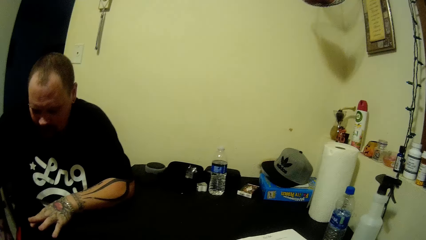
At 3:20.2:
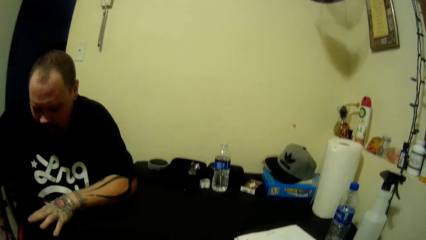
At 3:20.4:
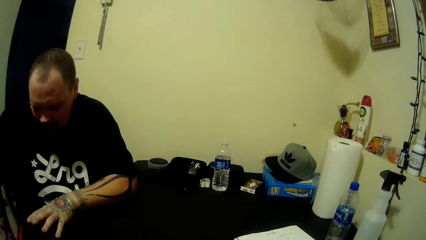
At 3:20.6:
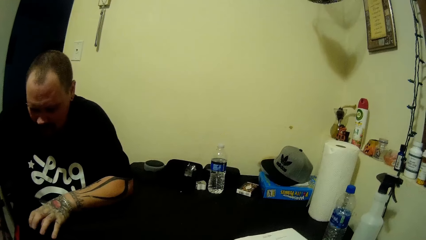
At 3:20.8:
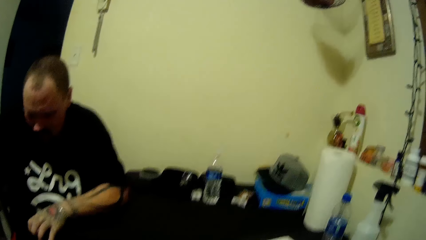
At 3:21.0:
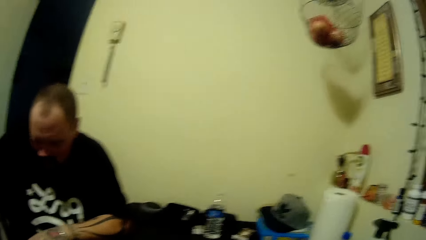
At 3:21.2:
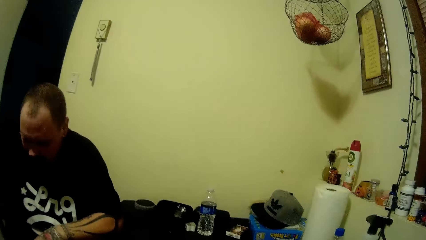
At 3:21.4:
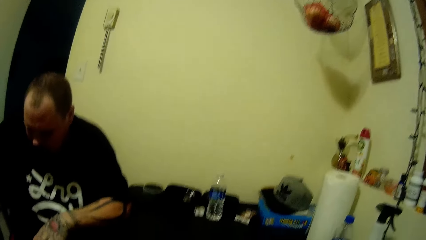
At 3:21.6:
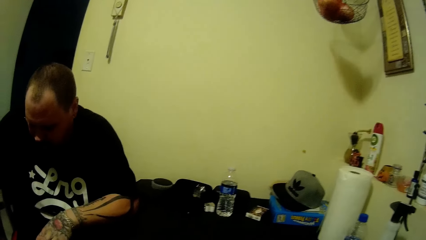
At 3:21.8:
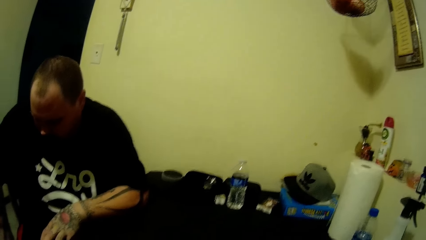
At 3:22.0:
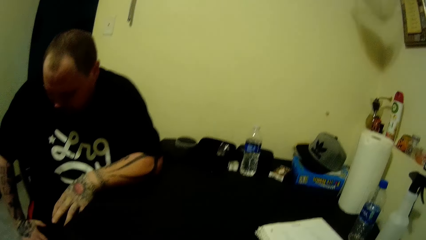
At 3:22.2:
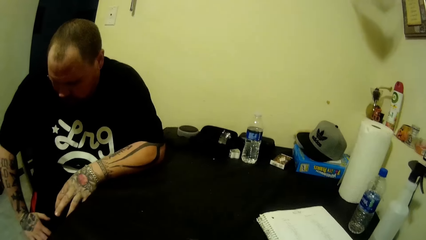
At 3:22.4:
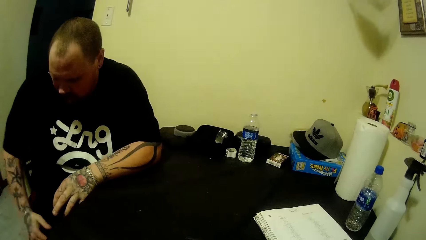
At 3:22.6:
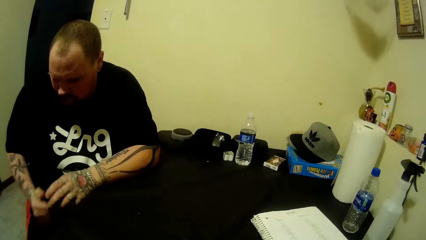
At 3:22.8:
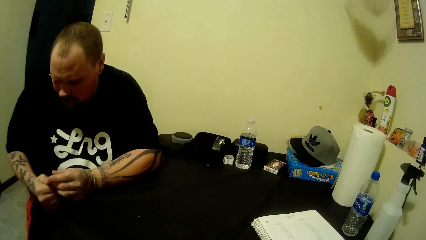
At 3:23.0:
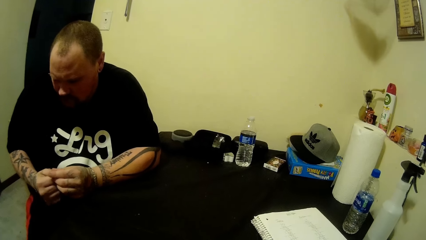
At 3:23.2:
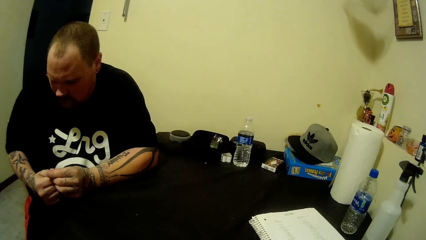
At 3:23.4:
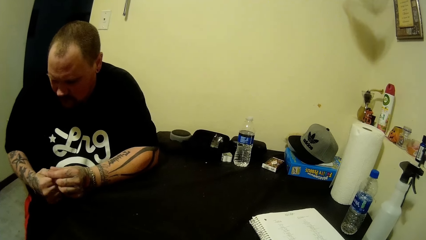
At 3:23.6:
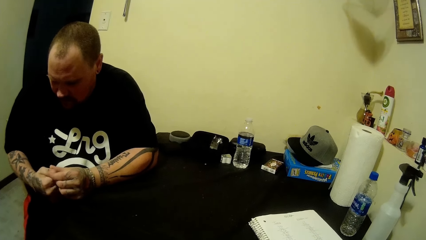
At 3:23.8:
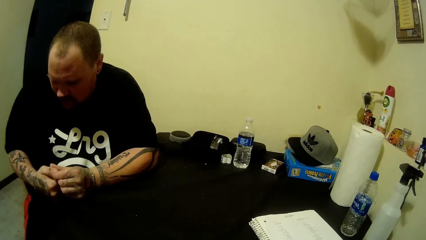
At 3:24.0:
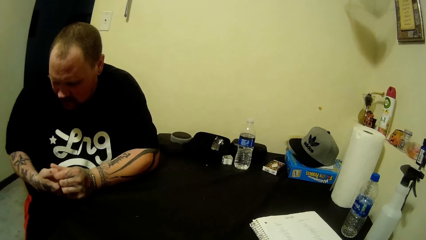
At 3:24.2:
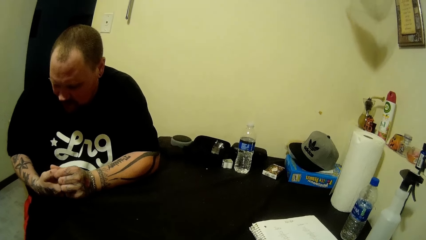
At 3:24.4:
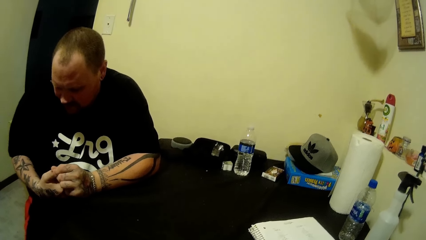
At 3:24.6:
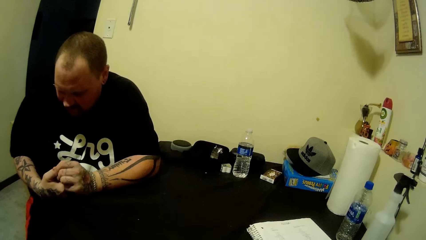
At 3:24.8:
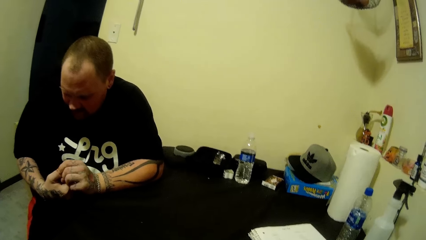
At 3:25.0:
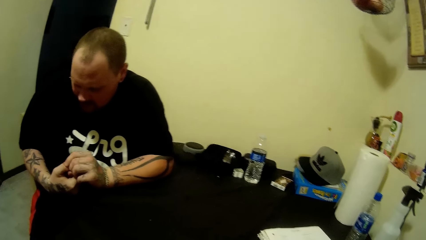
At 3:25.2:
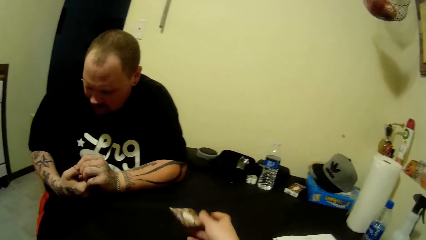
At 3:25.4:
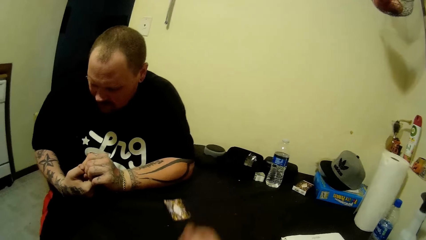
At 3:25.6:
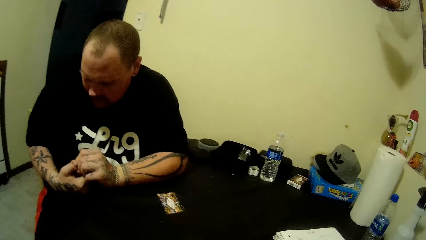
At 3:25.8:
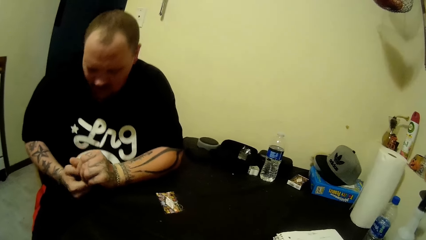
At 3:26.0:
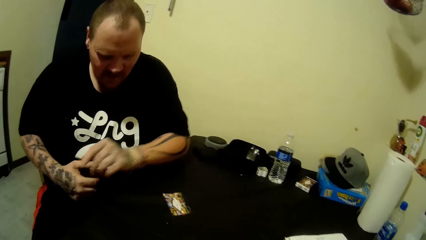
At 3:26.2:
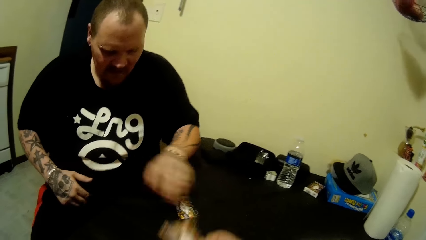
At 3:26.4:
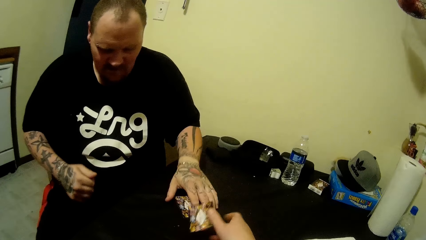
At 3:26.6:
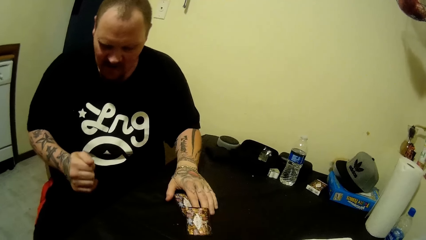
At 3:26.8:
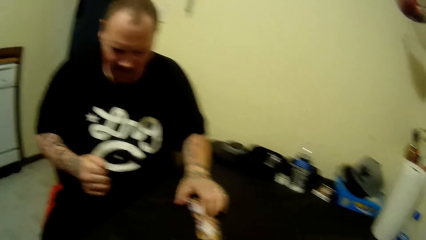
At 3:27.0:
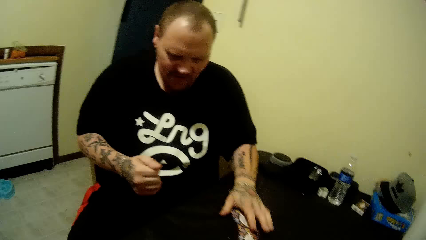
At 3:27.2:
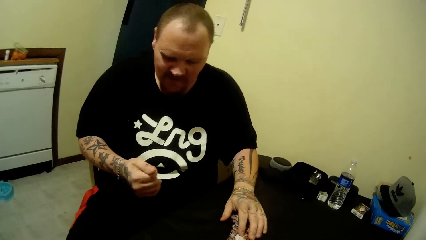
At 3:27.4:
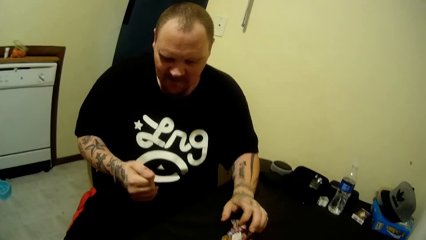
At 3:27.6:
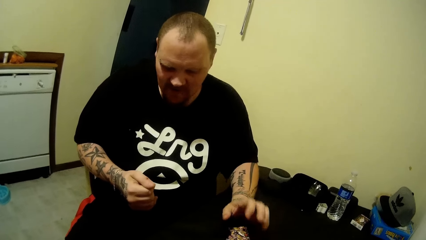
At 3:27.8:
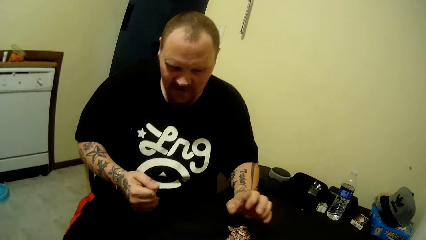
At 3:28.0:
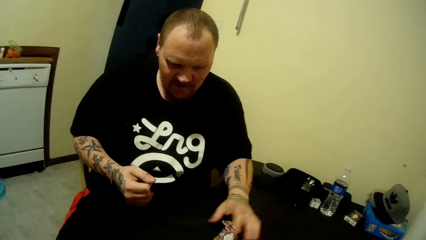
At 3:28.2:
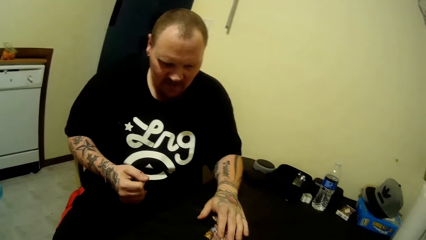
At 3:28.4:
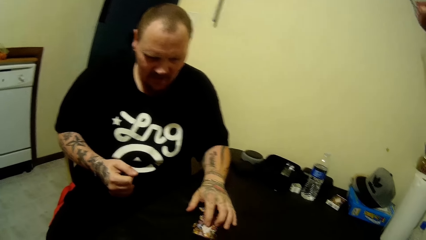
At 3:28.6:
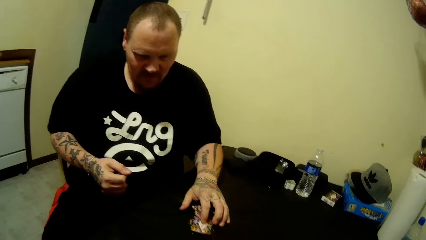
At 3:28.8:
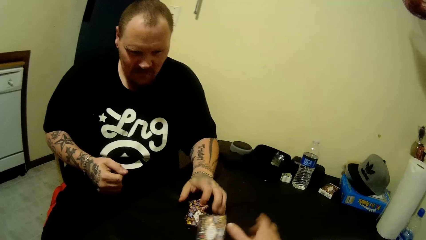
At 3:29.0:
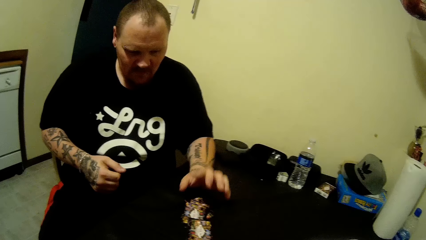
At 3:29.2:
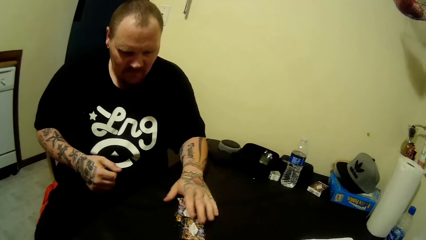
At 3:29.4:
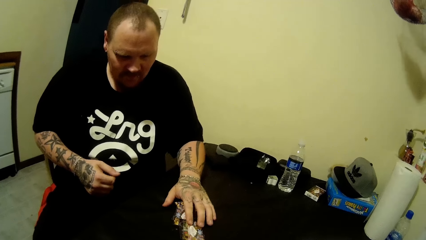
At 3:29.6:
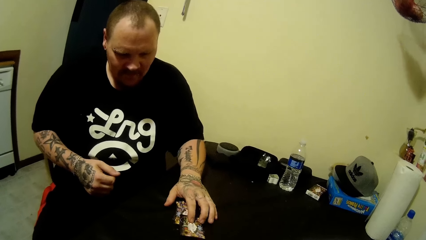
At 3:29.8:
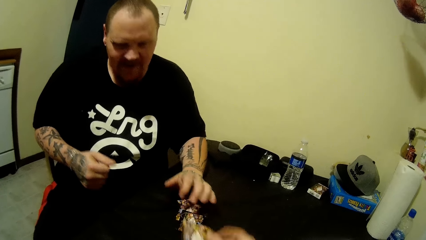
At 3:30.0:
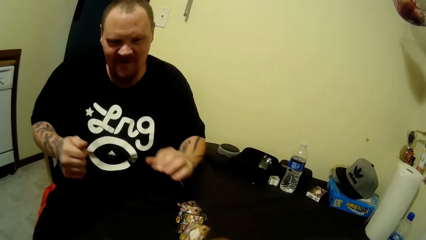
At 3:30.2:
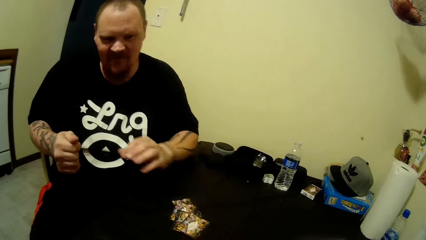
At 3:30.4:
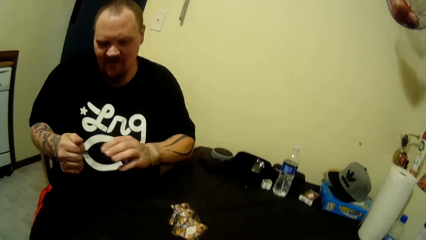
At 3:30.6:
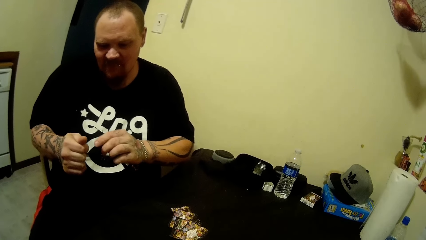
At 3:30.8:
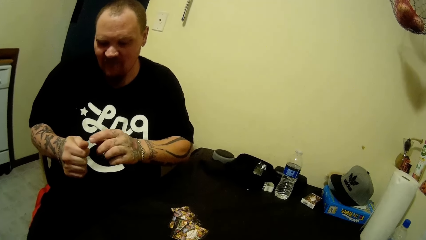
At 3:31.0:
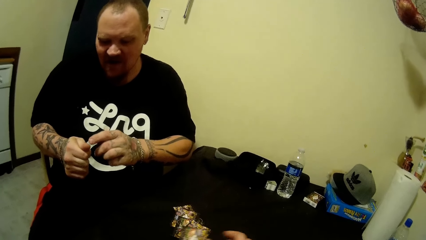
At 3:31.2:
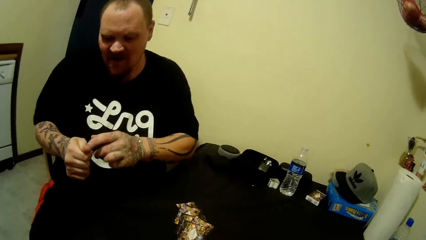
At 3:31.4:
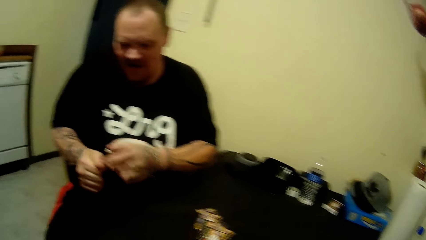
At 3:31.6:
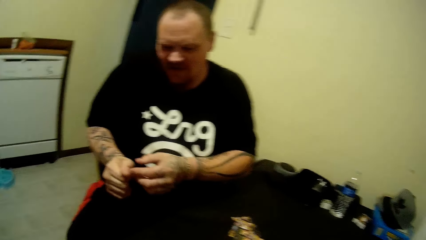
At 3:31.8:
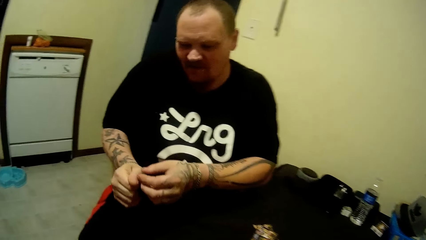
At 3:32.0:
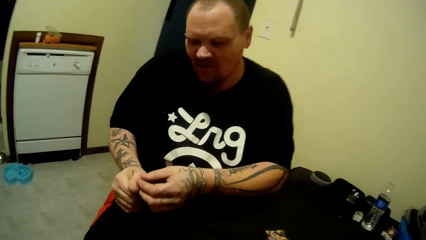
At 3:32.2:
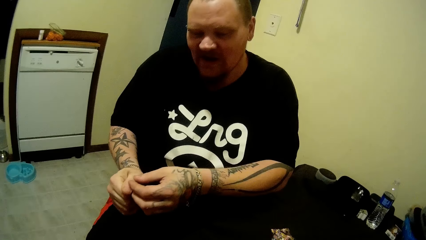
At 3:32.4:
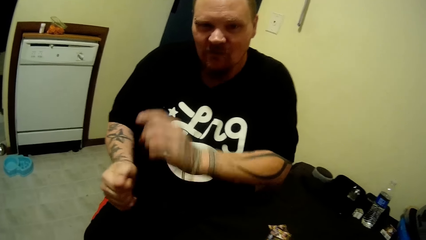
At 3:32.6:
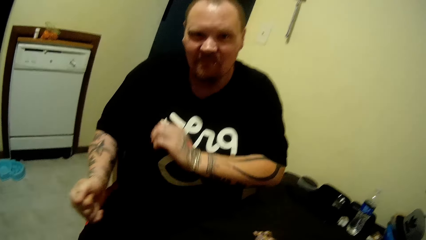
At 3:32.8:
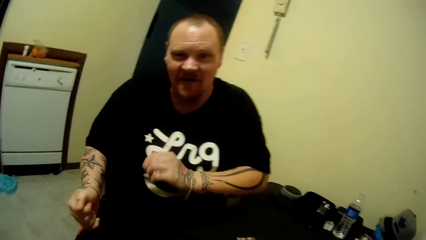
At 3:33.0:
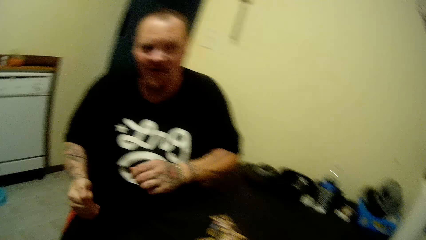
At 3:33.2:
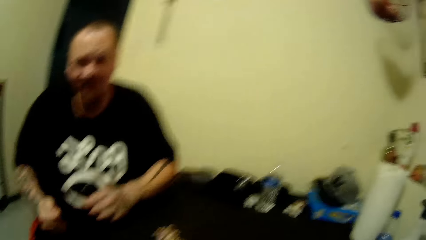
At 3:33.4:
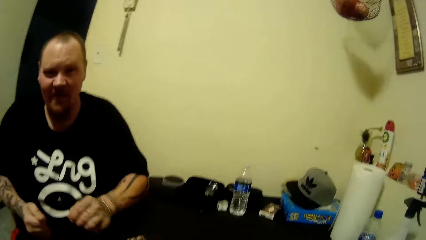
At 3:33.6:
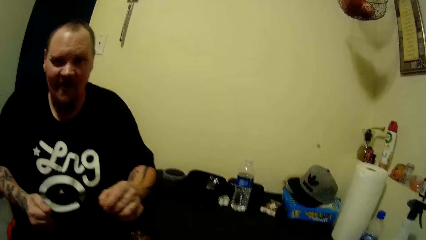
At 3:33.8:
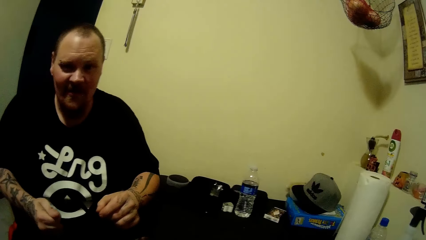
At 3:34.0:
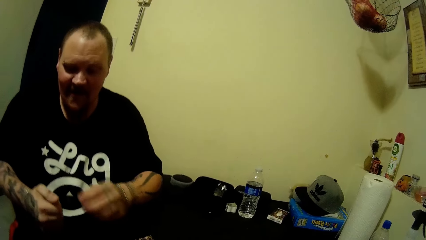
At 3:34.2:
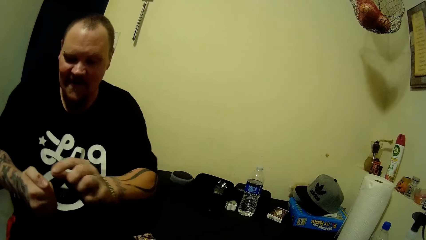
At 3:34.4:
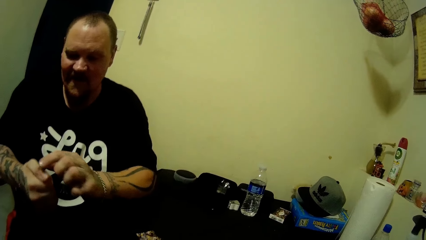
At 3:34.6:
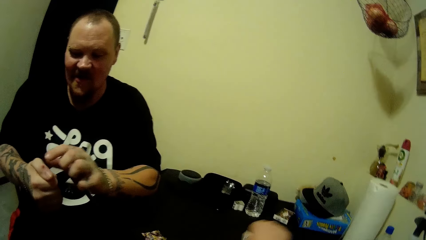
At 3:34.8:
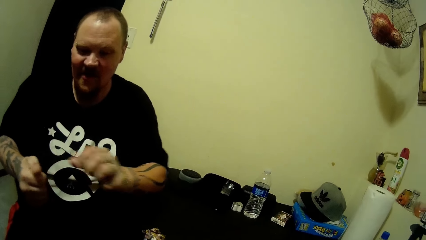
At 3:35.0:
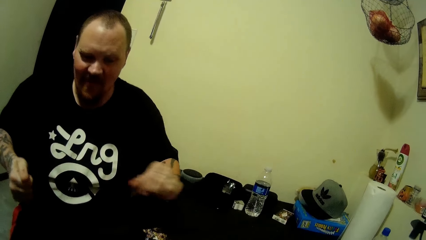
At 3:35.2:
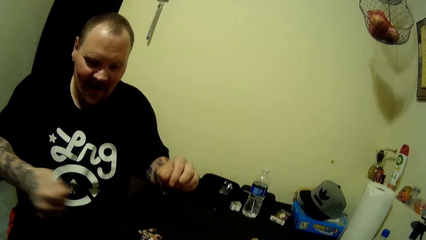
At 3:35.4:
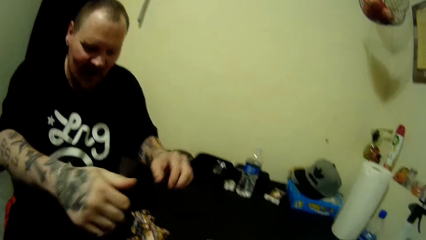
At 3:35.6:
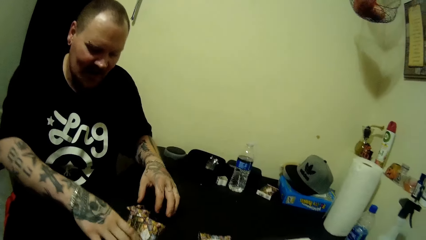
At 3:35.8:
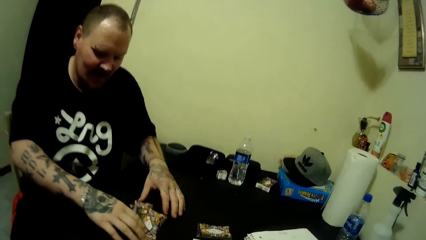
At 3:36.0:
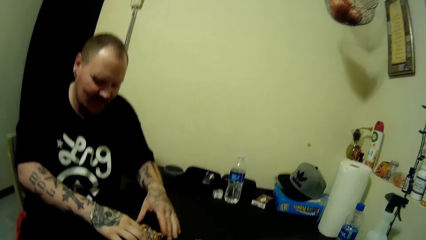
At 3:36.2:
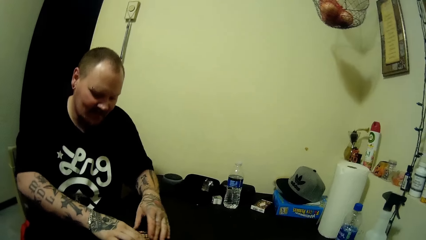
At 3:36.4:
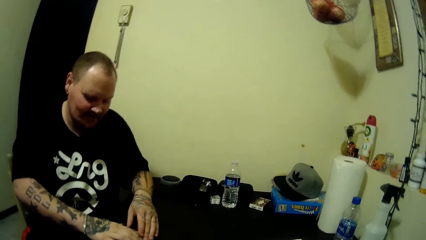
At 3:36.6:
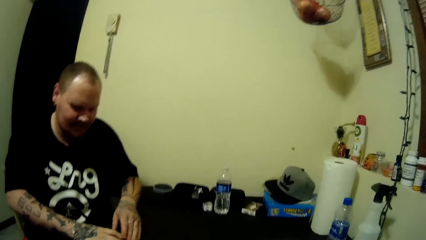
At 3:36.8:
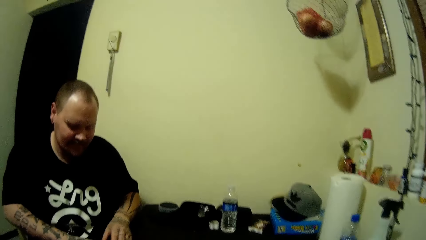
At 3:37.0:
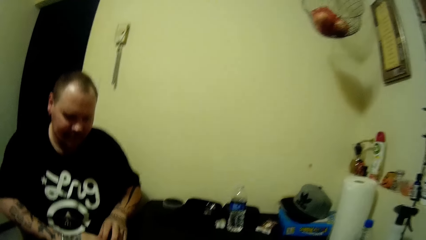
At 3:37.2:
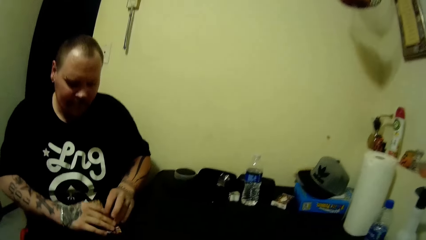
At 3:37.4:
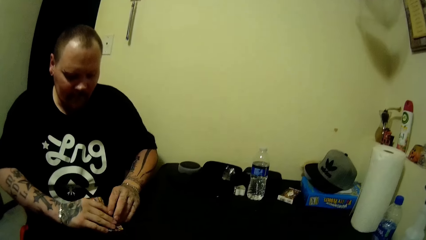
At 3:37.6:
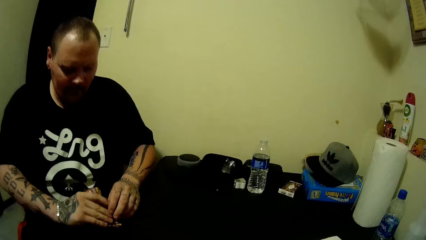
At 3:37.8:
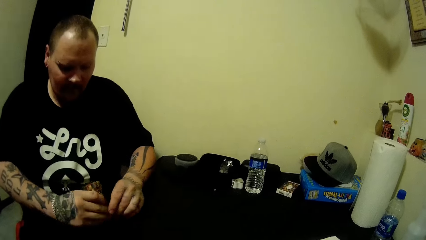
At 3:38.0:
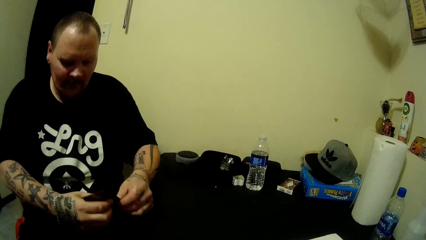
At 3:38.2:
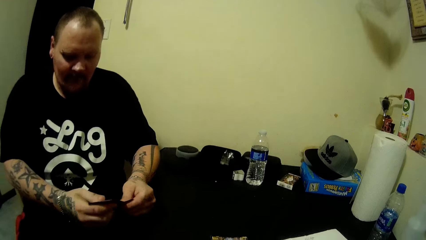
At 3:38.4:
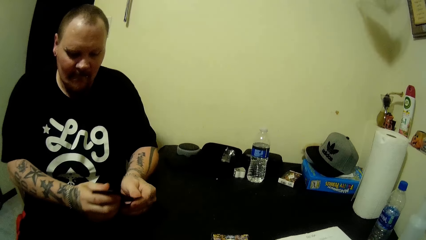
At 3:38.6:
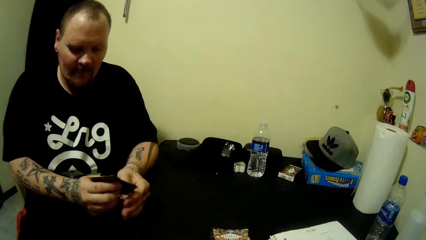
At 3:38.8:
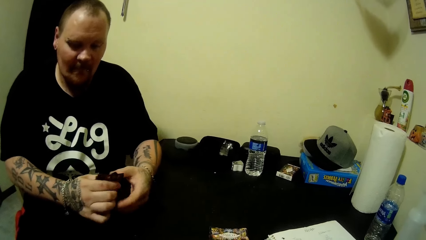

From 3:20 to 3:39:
A man touches his right hand with his left hand. The camera wearer drops the cards on the table with her hand. She plays cards with the man. She talks to the man. The man picks up cards from the table with his hands.
